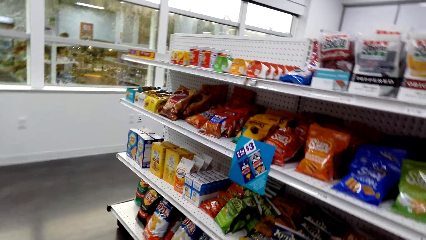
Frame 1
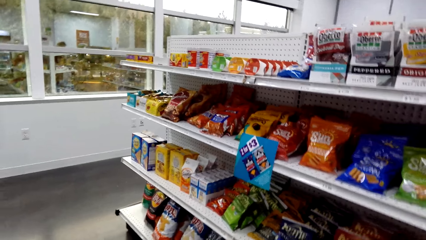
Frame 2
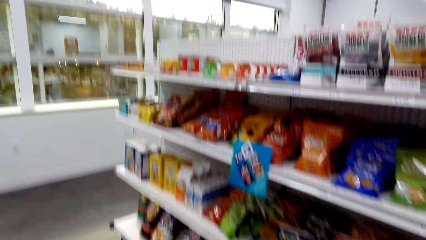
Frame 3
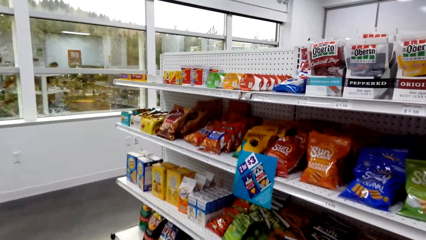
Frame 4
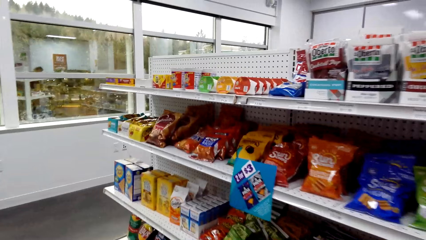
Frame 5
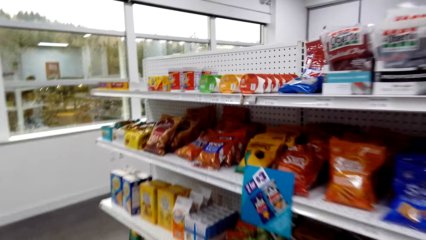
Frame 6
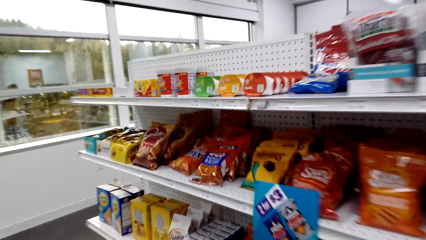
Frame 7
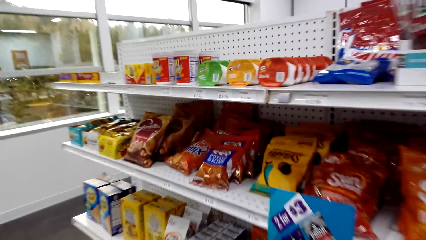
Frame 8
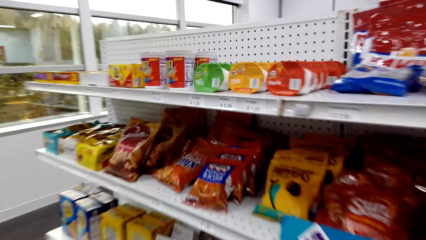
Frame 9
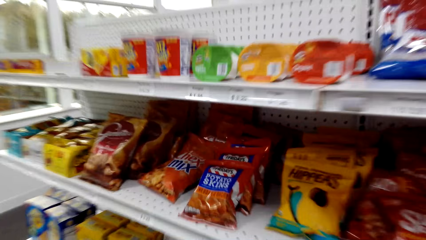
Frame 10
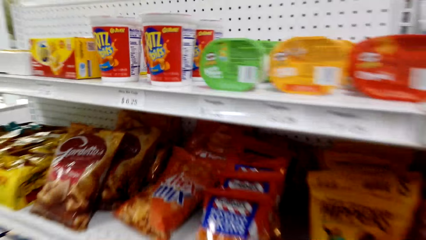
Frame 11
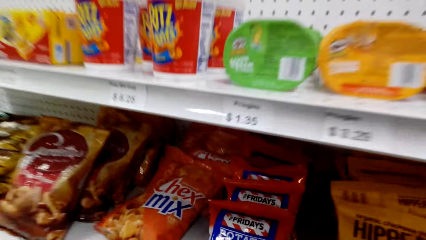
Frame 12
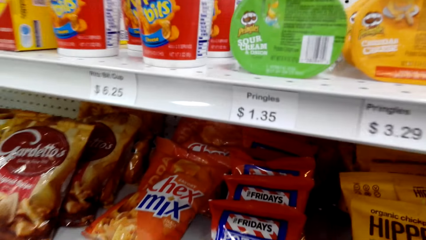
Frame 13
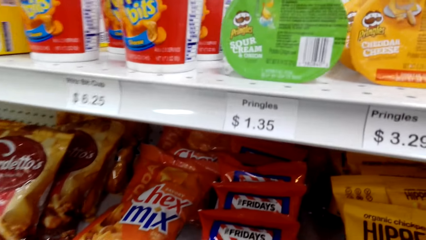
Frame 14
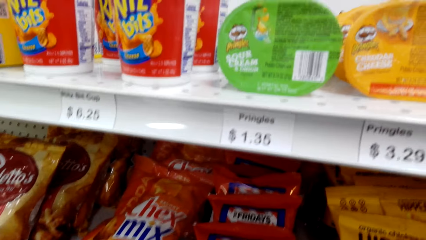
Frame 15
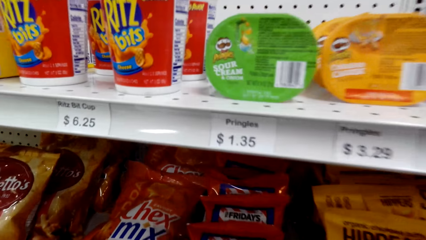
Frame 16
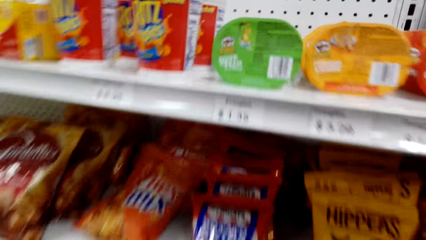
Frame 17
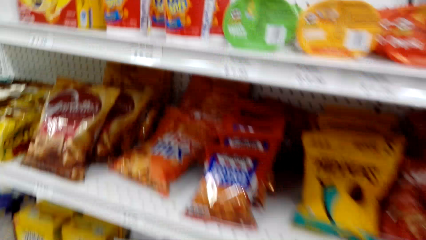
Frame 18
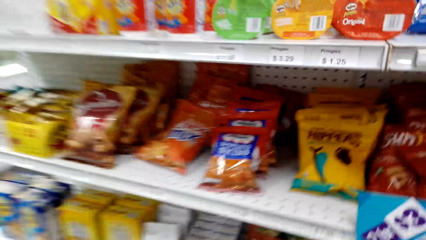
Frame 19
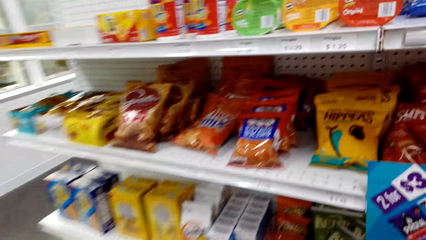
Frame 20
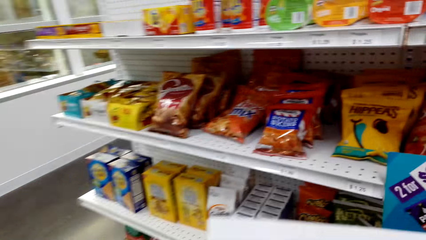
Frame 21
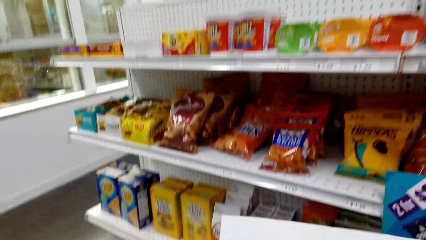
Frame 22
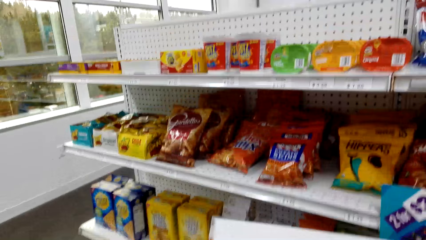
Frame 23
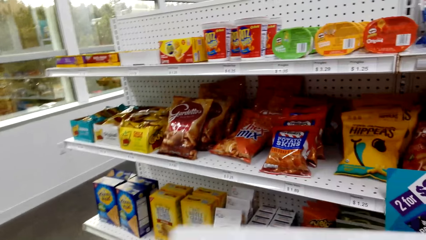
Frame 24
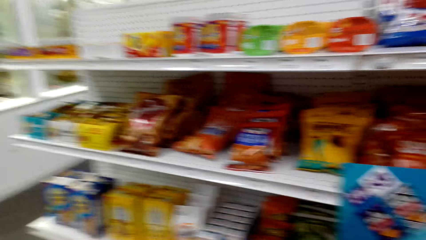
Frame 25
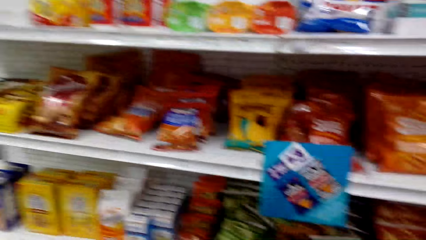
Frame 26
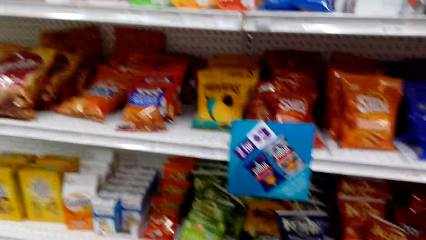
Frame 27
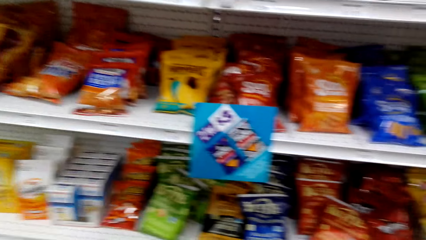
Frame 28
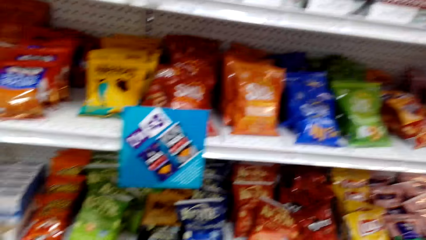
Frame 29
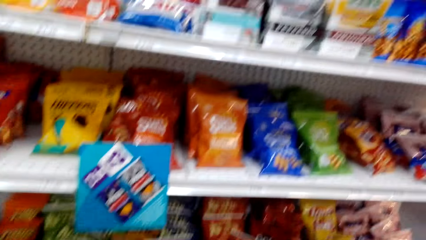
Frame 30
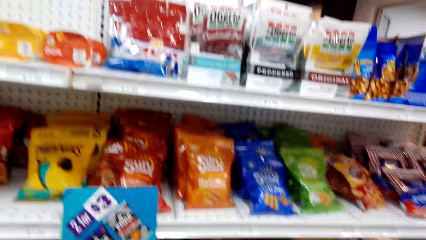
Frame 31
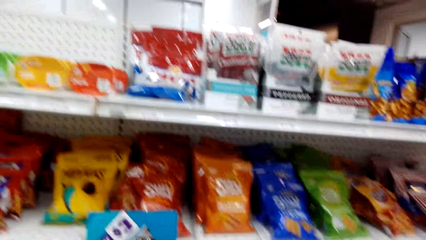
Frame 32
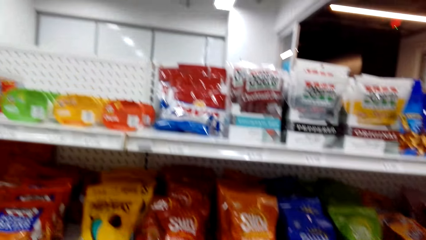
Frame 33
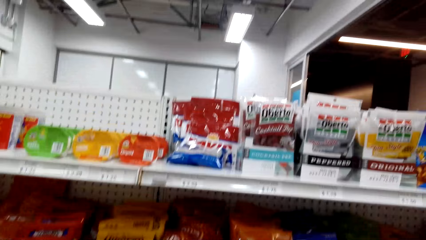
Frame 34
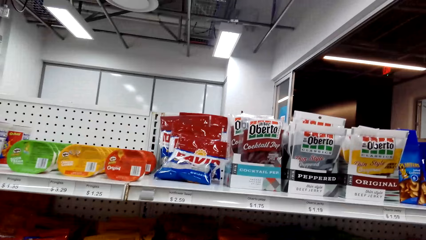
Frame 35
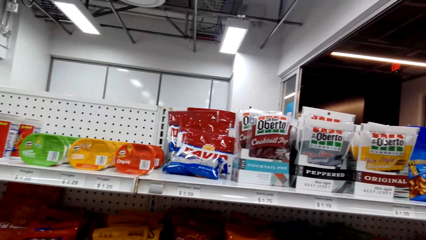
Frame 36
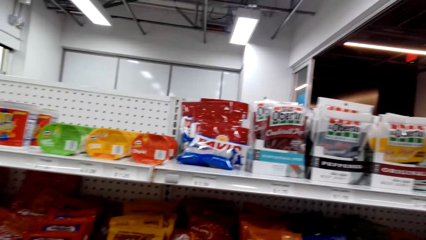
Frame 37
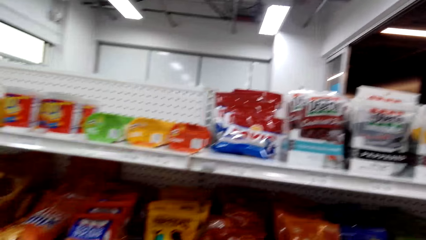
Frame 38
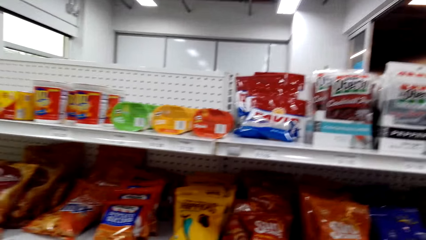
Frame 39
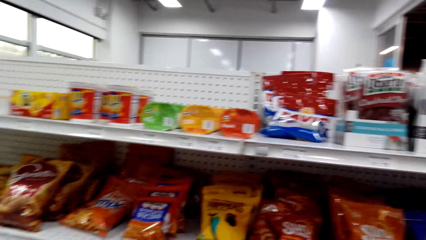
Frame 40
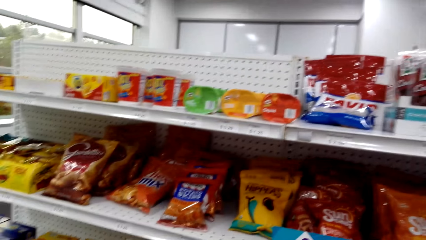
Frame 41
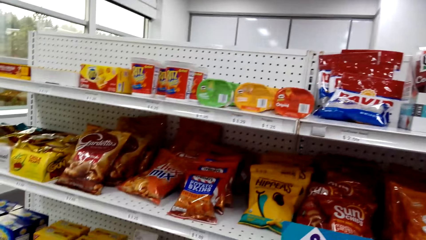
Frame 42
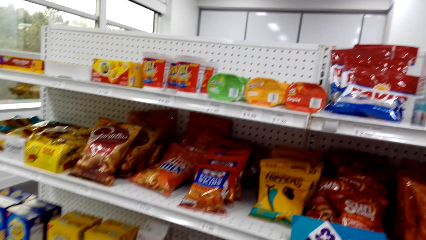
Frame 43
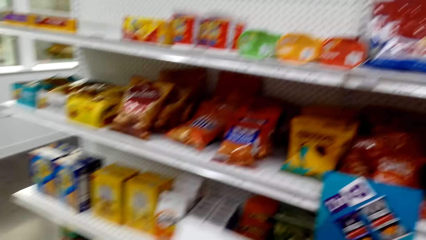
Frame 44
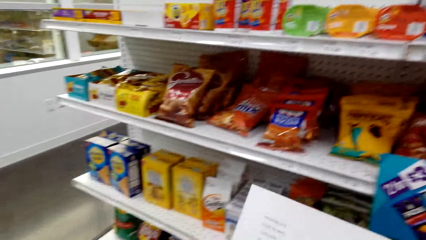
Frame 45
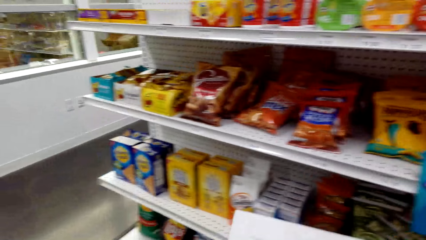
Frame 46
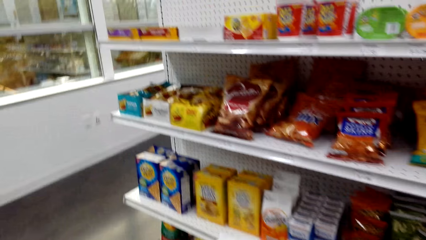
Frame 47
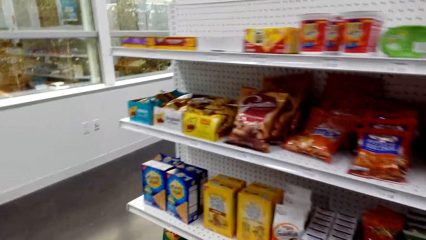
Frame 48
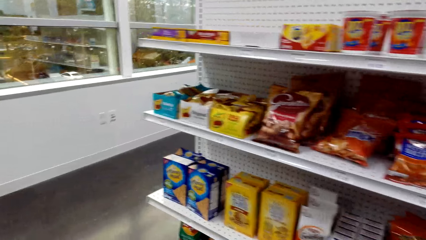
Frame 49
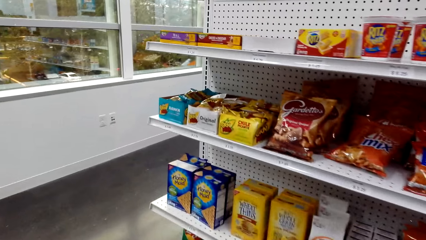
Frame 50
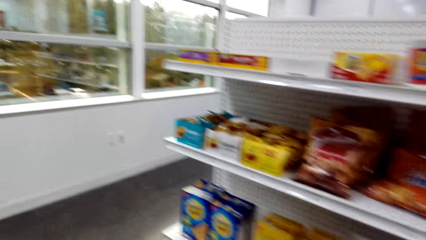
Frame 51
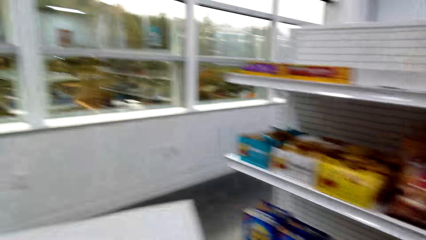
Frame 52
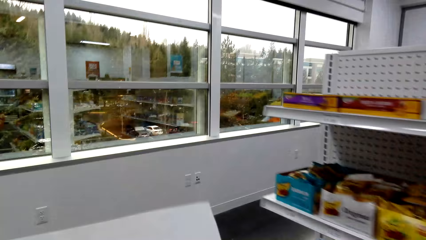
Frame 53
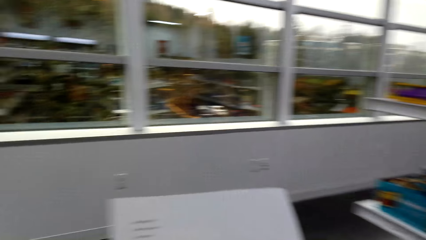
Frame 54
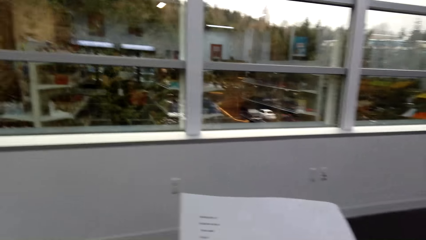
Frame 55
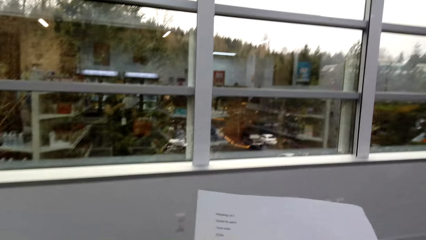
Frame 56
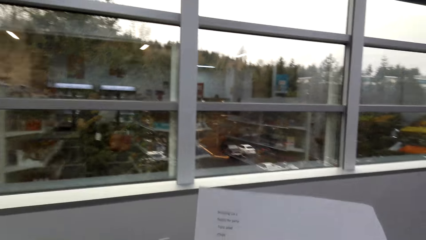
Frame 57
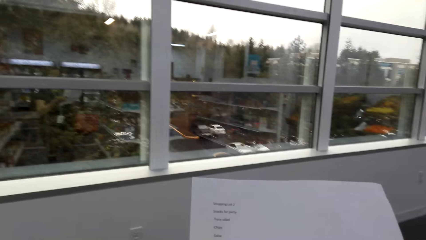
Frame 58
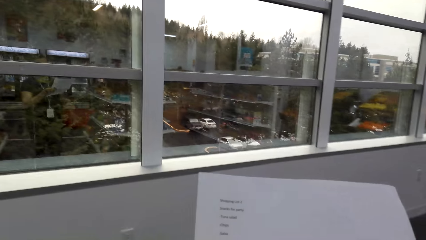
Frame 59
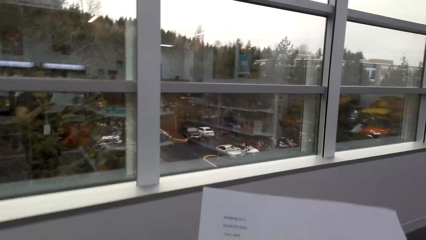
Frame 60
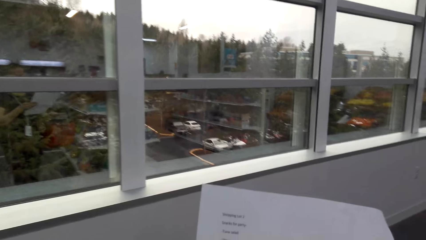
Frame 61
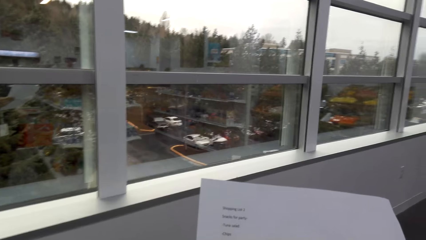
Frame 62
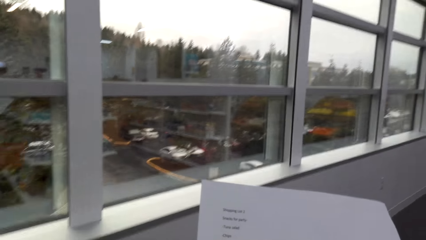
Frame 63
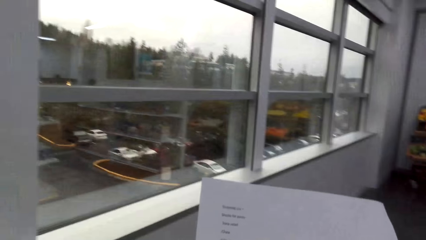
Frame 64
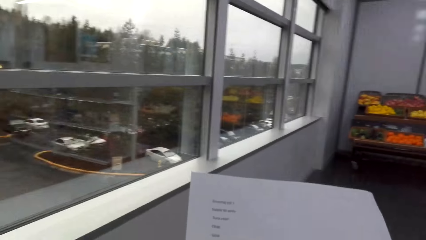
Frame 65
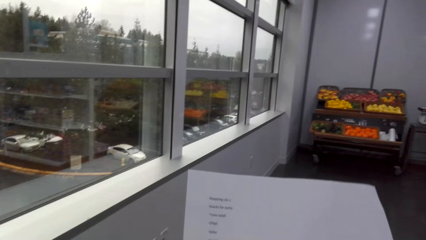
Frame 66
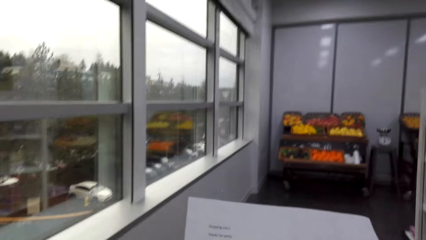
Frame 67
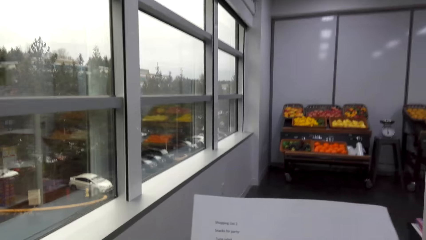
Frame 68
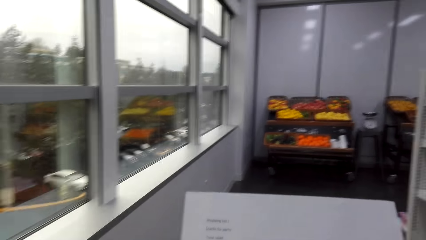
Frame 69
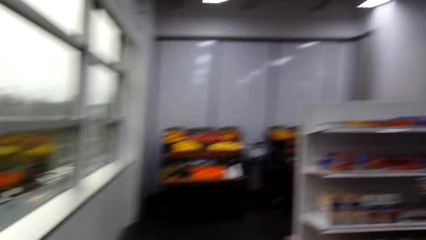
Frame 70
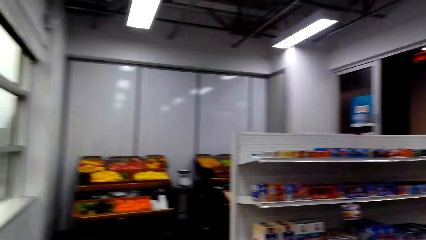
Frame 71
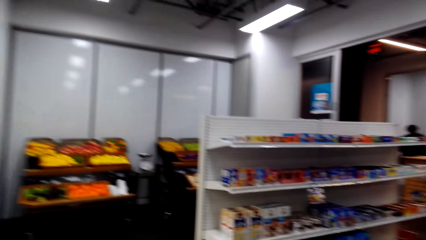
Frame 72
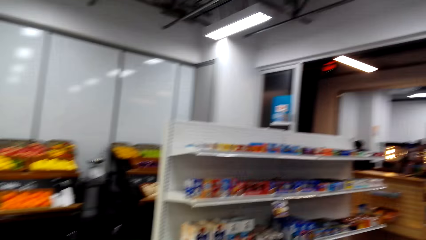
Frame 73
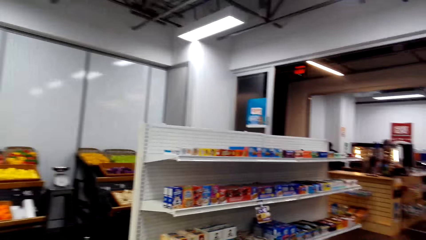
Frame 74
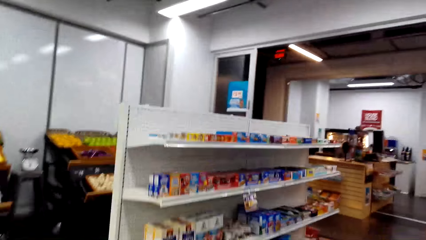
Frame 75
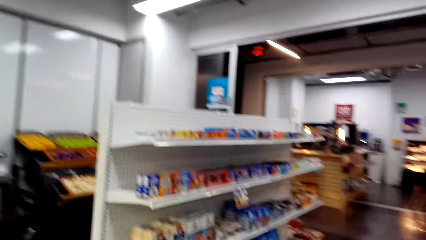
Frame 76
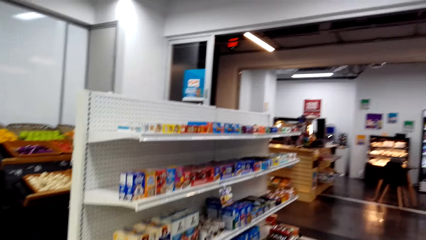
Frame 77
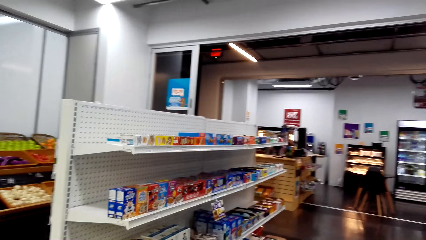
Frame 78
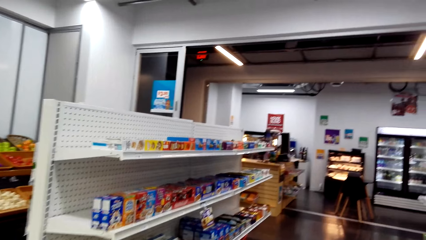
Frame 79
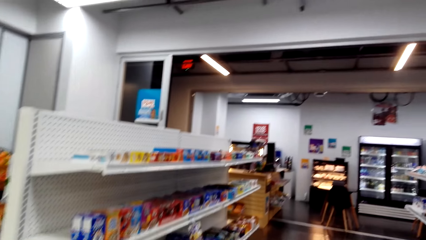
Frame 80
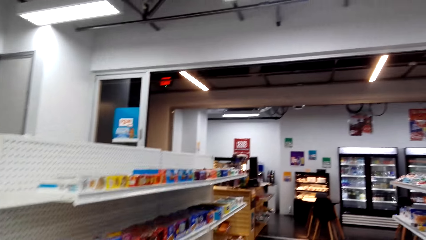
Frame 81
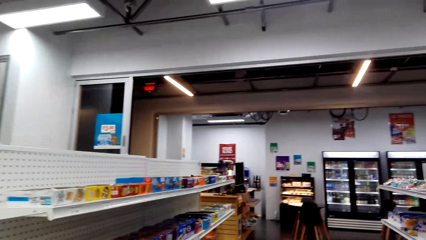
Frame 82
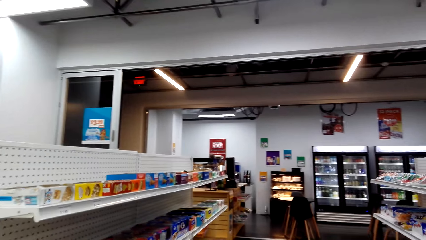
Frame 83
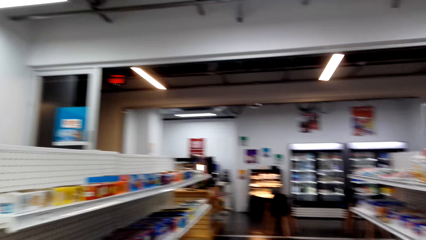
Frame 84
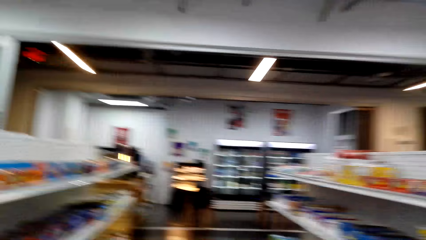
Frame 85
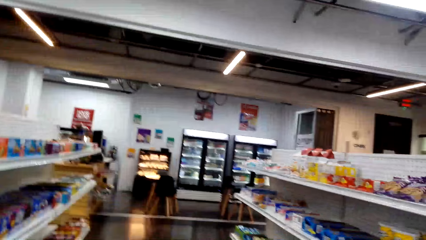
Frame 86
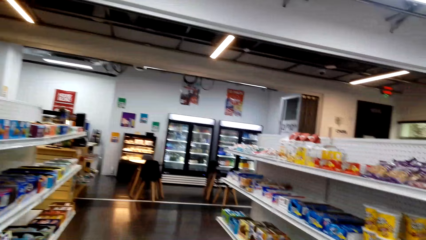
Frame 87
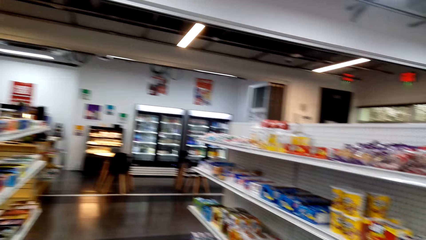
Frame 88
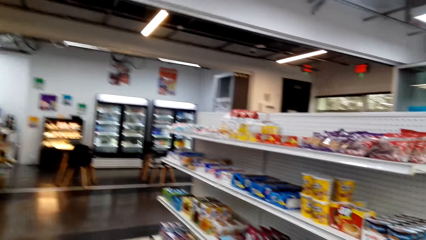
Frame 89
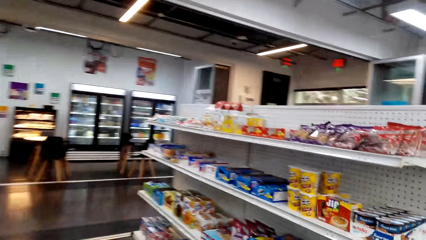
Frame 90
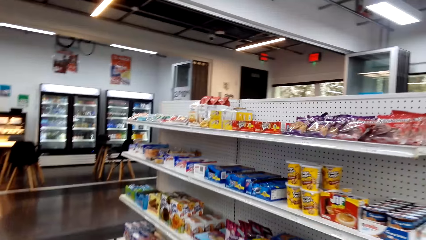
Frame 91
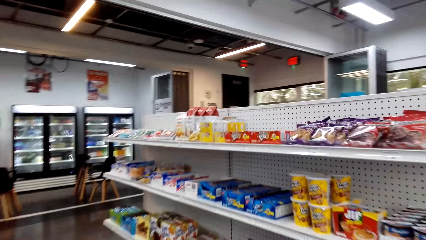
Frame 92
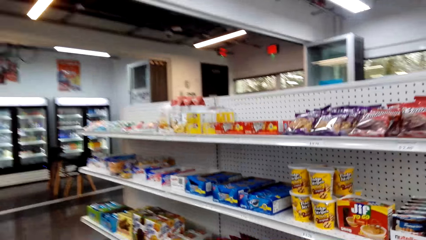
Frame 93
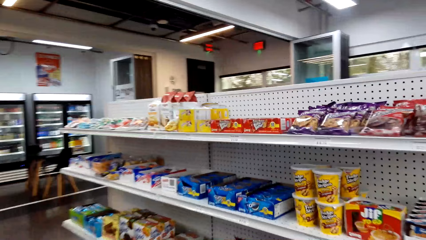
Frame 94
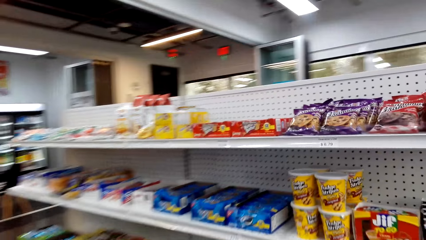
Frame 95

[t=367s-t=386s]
The camera wearer holds the record paper. They look around the supermarket. They walk around the supermarket.
